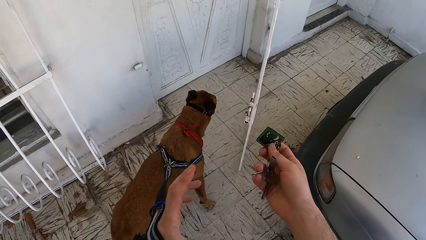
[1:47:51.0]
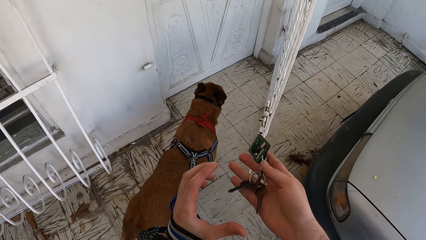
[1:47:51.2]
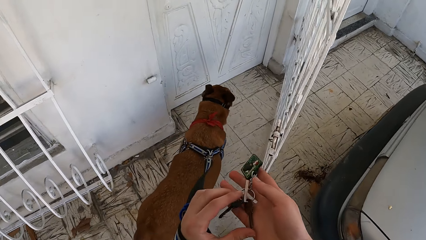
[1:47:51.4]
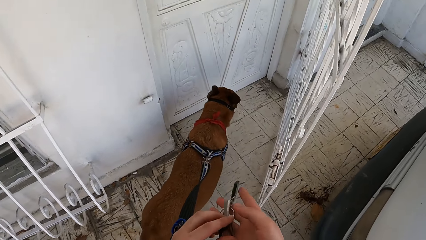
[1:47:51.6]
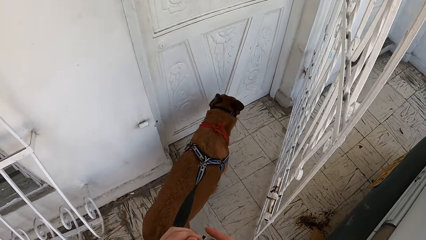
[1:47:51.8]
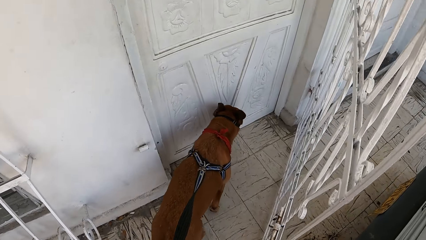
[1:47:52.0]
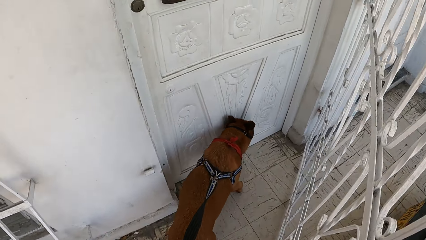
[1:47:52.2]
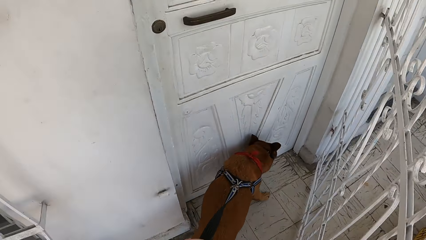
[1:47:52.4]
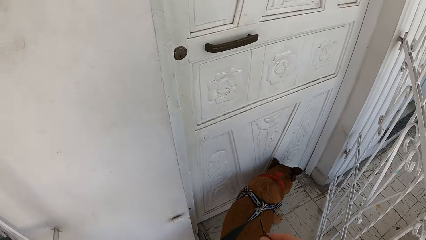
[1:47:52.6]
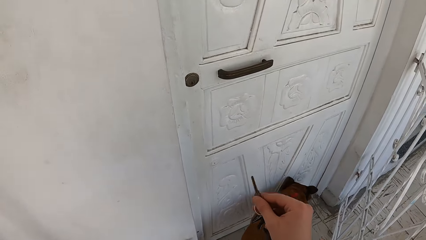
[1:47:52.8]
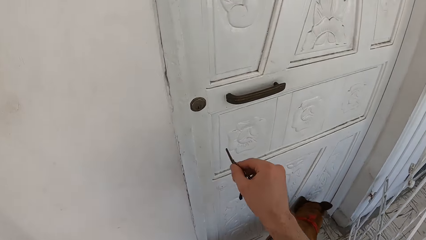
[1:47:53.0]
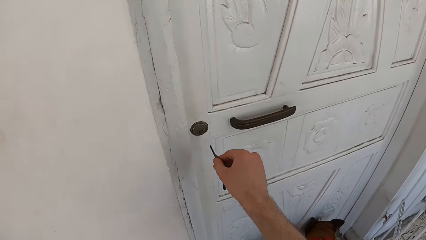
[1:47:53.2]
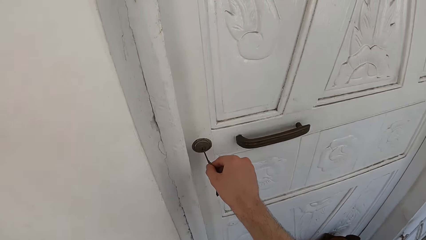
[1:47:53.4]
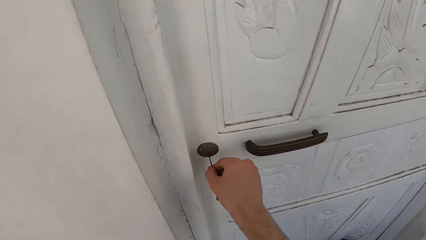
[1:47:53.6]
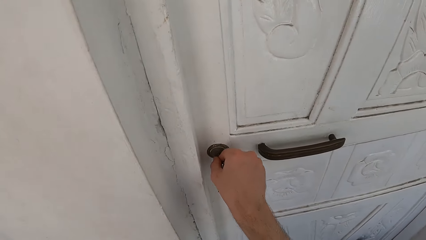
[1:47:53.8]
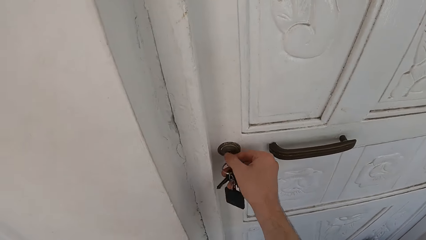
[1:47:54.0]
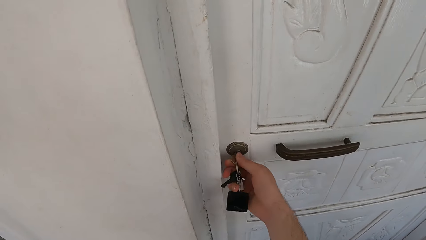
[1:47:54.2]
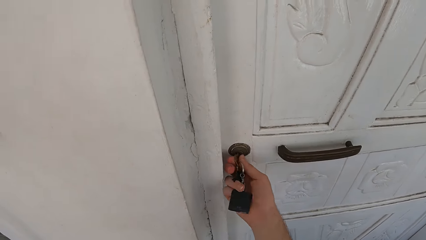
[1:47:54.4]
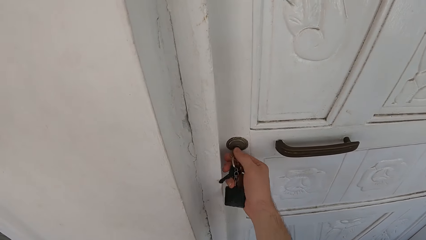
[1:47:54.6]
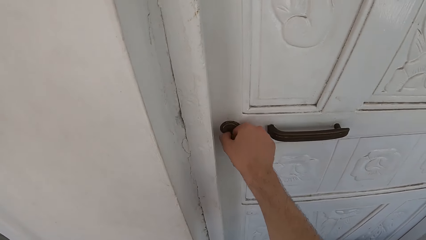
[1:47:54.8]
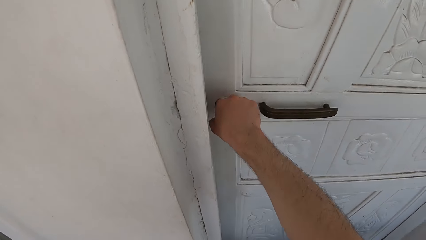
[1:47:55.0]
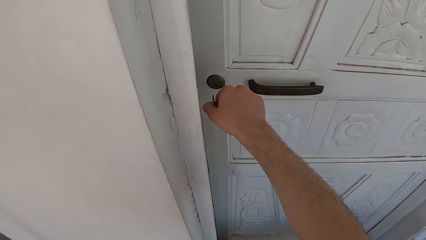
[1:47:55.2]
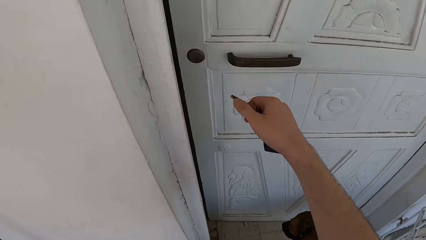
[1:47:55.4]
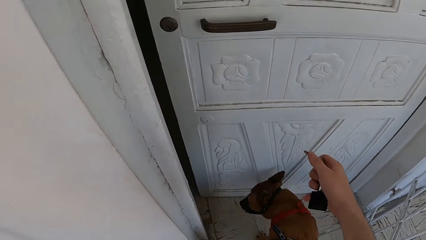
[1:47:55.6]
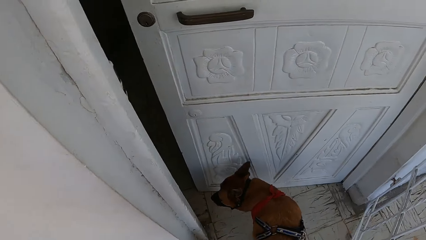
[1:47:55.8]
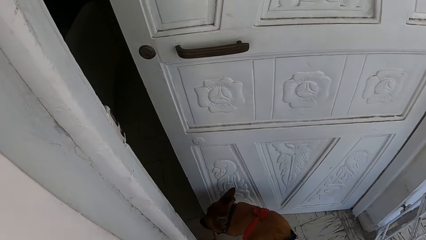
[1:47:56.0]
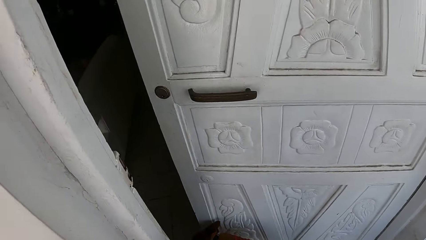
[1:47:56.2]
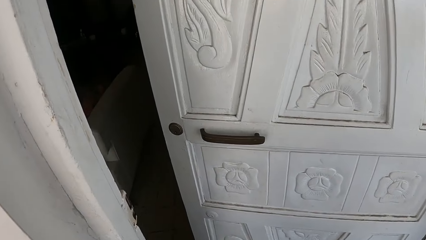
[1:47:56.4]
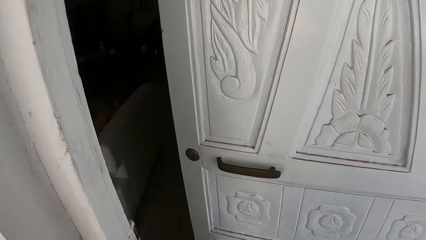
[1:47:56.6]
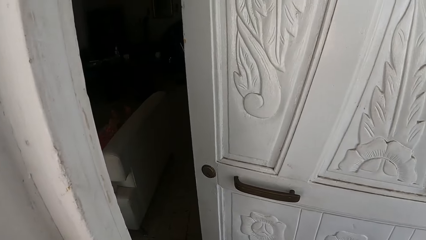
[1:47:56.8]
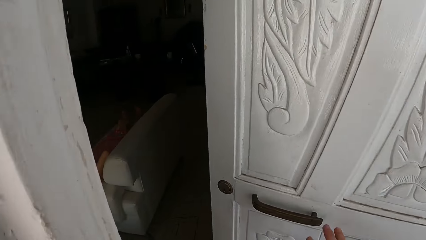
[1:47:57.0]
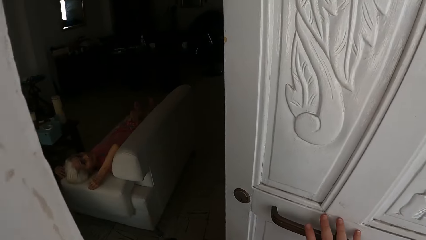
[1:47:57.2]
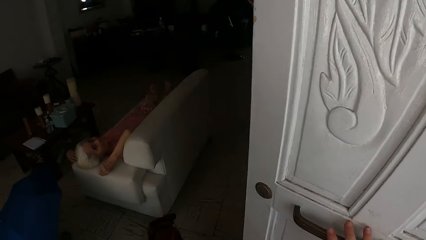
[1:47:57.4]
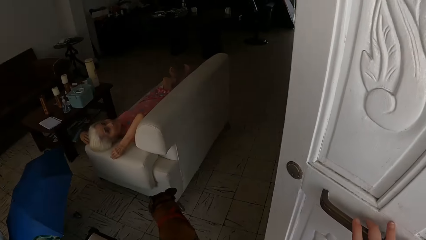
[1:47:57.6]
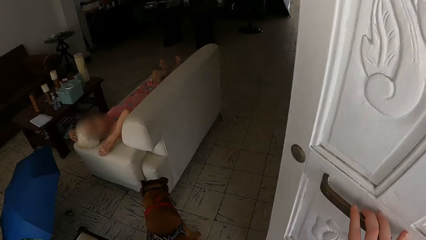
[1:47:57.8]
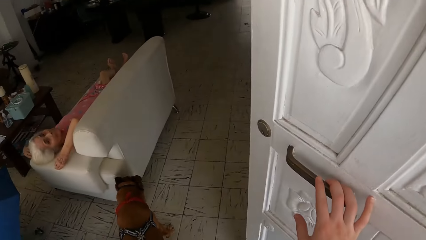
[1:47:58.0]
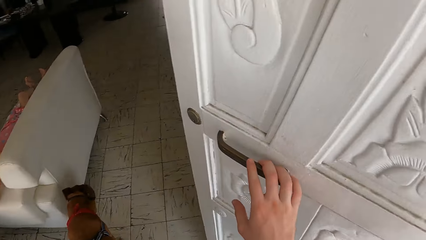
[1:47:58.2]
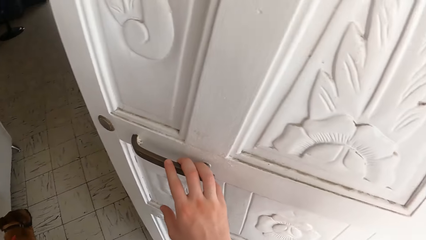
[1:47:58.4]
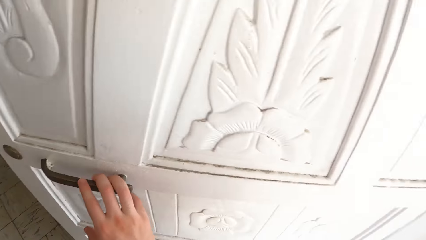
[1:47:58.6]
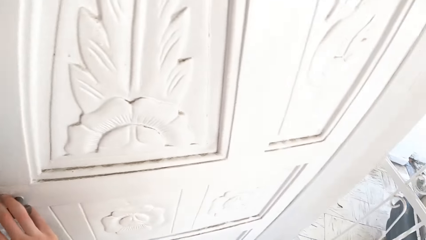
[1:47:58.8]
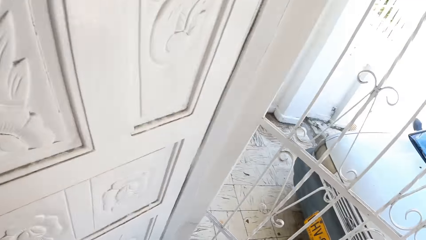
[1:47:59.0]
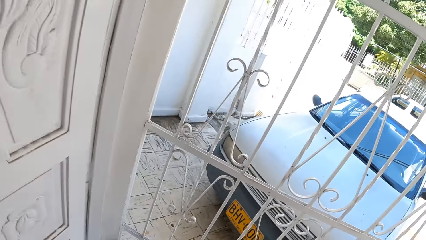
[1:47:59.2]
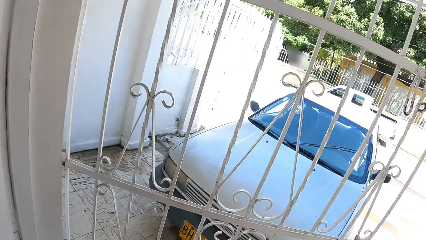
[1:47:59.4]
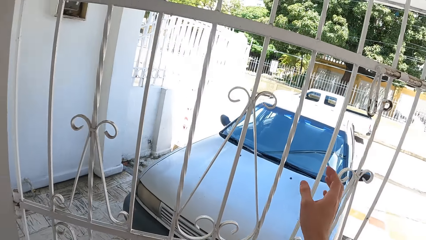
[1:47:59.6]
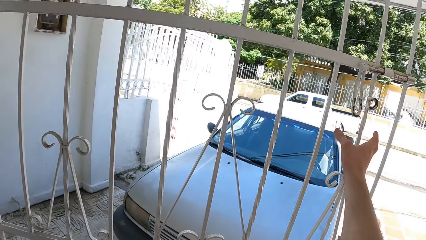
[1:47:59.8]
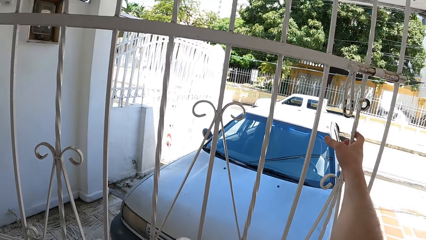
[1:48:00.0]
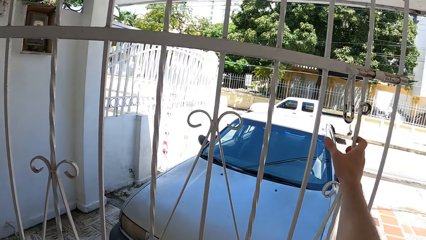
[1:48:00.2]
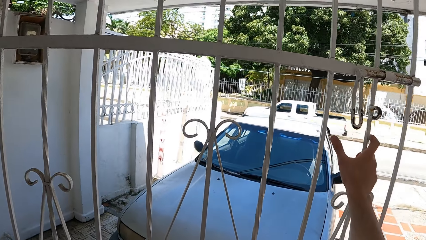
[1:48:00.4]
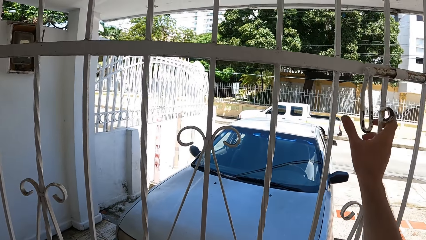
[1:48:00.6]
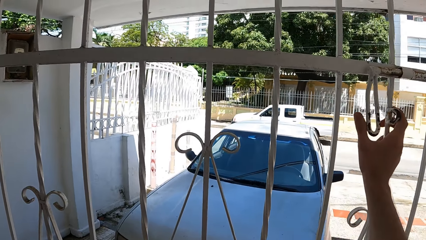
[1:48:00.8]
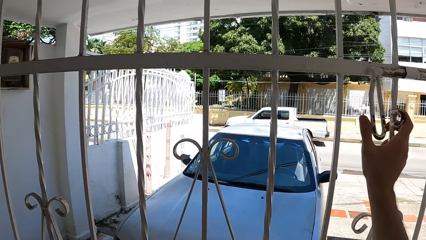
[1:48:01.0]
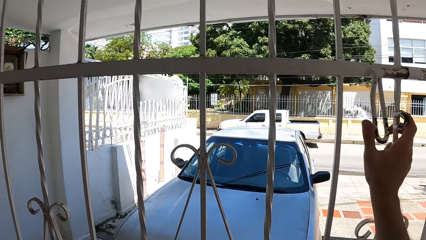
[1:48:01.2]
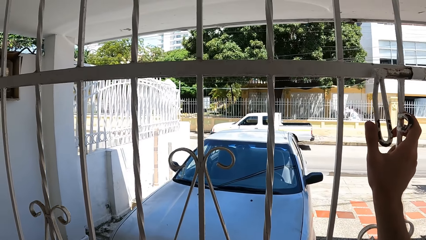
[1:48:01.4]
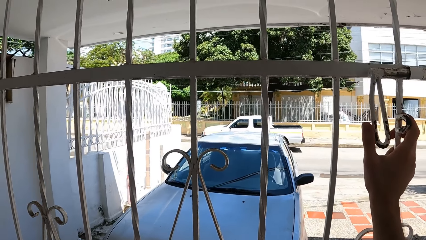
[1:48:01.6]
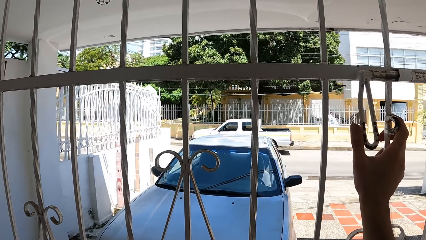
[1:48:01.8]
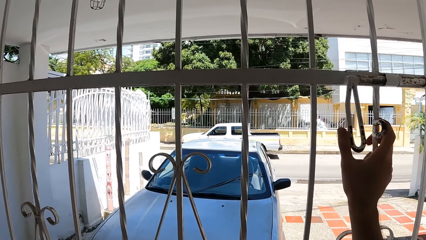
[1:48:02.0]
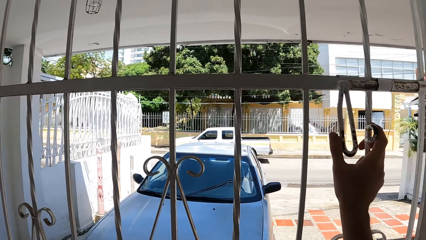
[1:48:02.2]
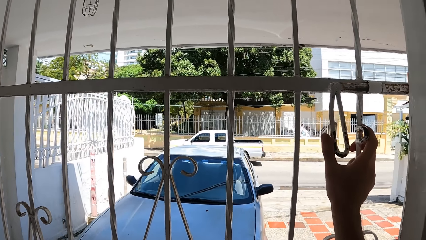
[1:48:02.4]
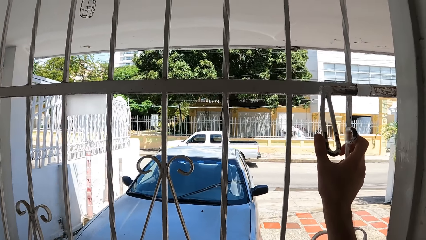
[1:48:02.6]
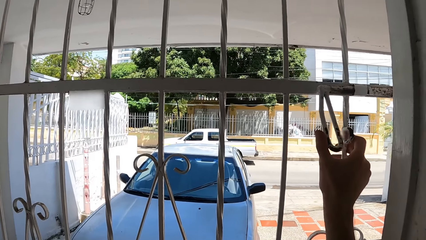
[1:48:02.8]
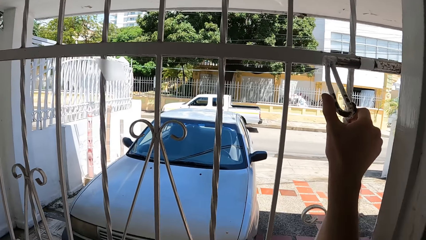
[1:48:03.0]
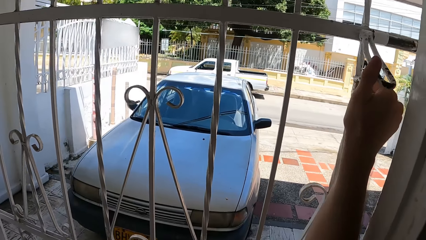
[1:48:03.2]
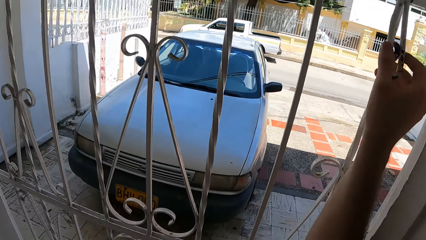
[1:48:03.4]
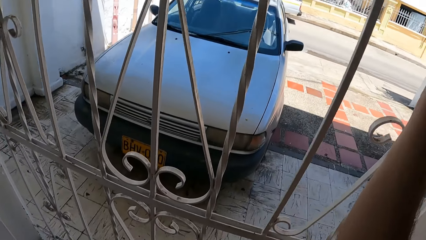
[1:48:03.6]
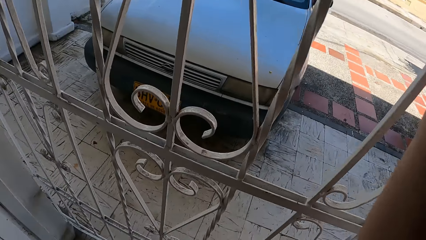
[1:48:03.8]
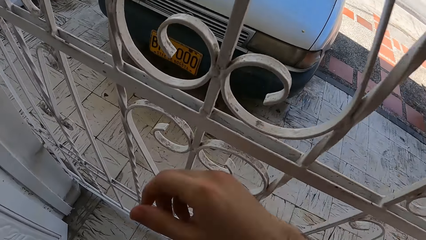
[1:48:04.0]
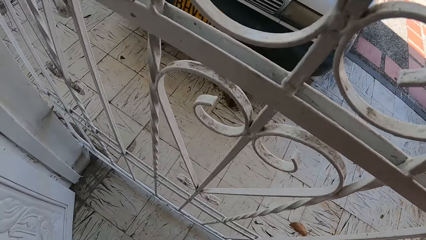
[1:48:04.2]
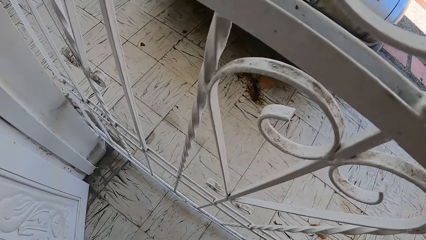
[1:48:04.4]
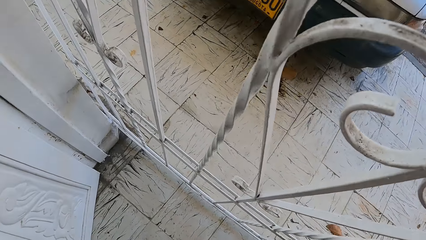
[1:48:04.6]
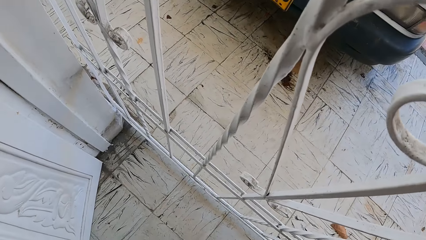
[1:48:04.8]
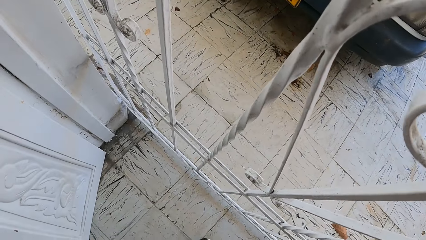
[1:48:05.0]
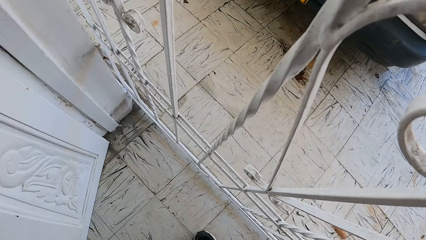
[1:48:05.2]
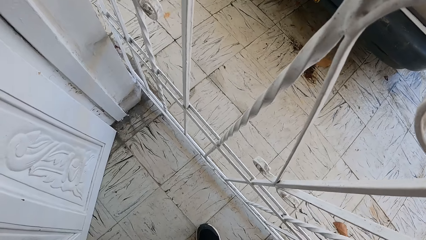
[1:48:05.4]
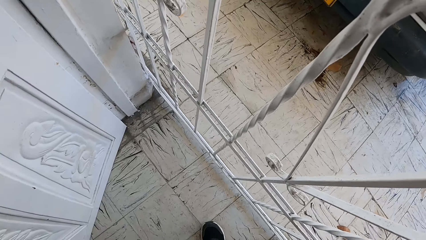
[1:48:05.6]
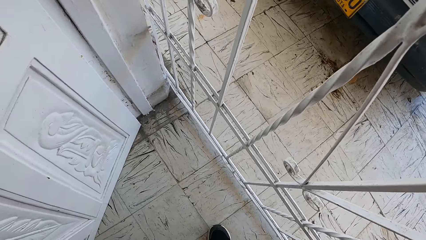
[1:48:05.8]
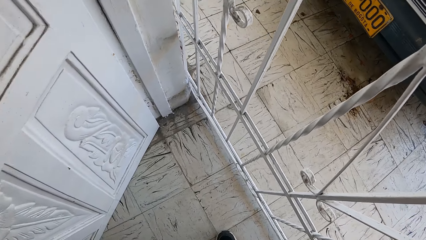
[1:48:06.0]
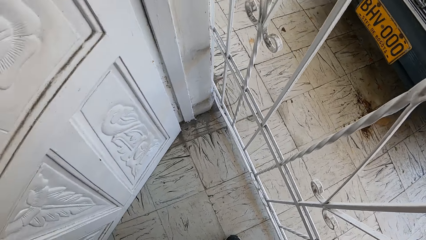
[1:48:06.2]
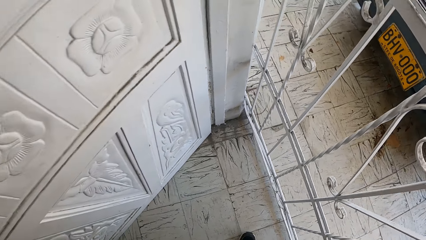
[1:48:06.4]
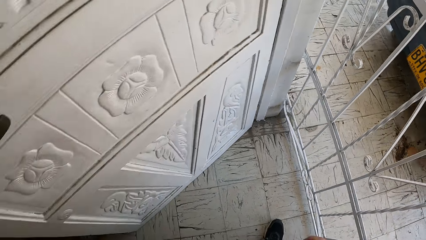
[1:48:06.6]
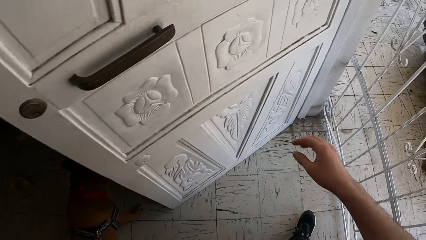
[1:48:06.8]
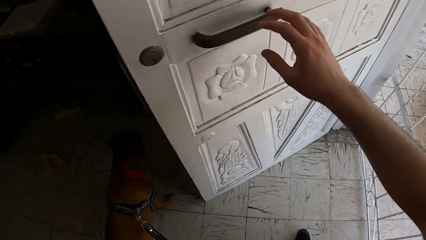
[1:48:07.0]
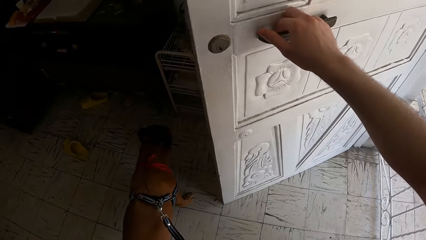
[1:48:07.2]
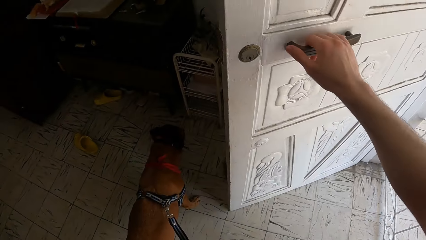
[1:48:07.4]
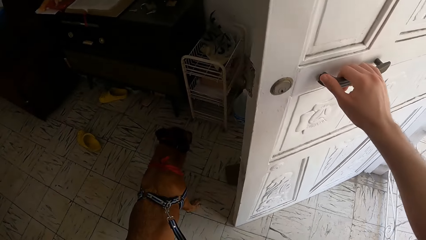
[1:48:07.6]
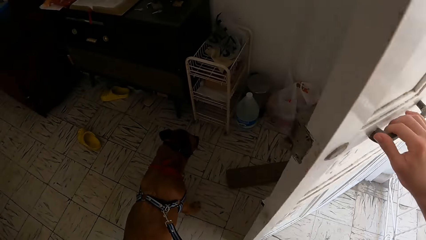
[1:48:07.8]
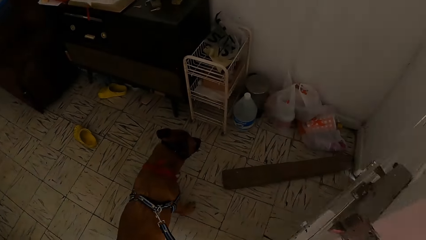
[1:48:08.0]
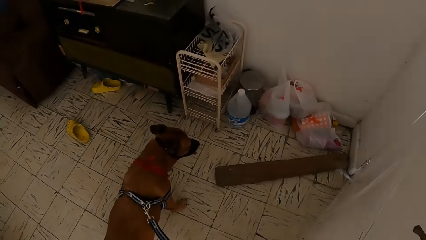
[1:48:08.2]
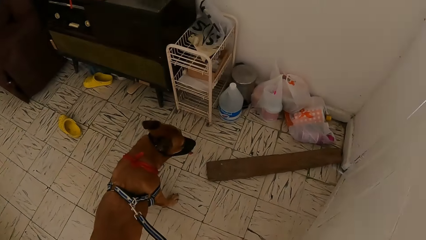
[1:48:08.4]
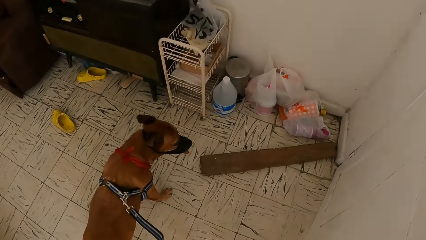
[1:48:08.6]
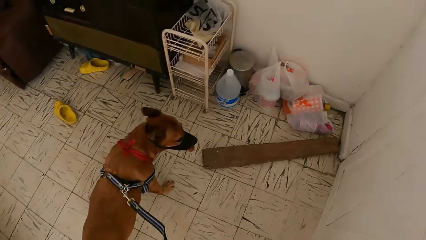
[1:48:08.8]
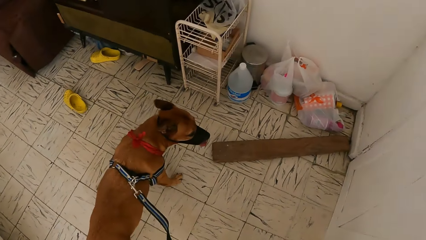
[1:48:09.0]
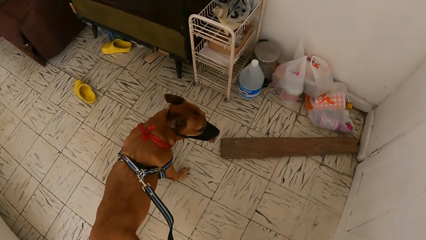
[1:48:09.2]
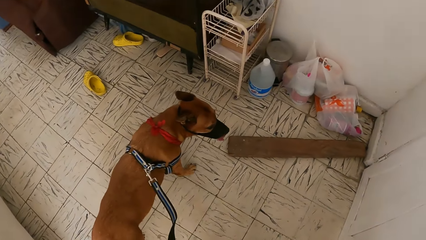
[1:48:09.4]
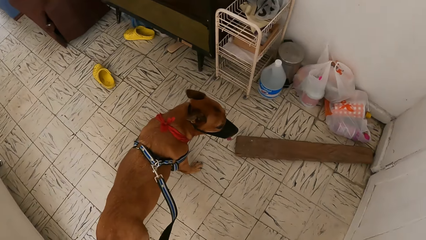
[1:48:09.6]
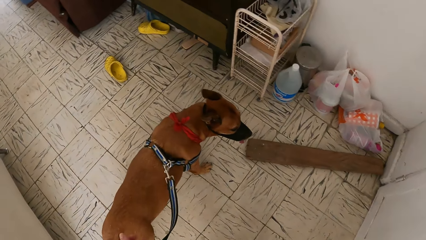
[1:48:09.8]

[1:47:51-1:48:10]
The camera wearer holds keys. He places the keys in his left hand. He walks towards the door. He inserts the key in the keyhole. He opens the door. He walks into the house. He holds the handle with his right hand. He turns towards the compound. He looks around. He holds the door with his hand and closes the door. He bends towards the floor. He drops a hand. He stares at the floor. He stands up. He turns around. He holds the door with his hand and closes the door. He looks around.
